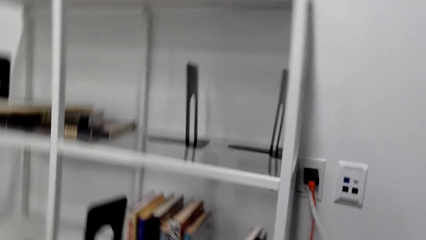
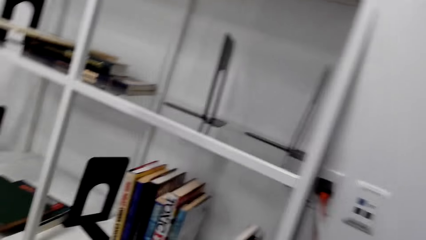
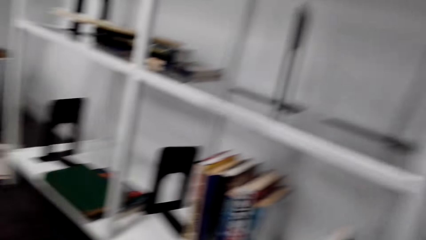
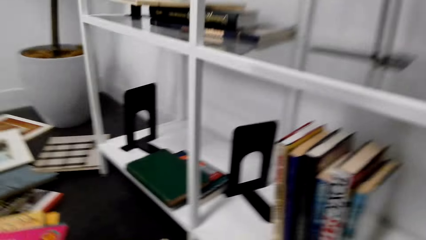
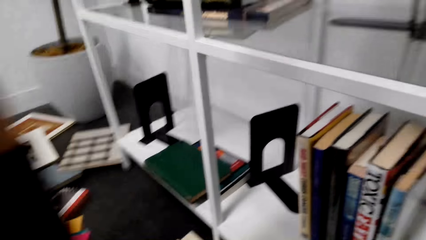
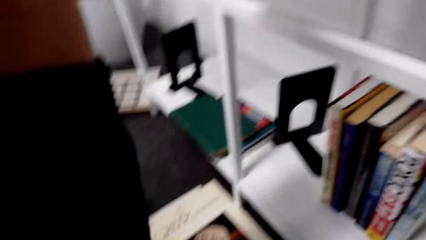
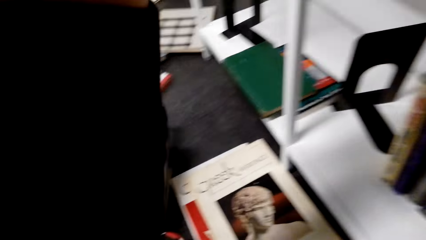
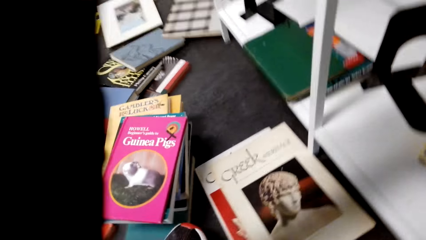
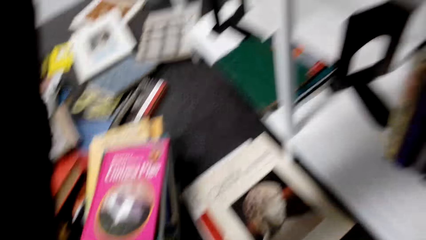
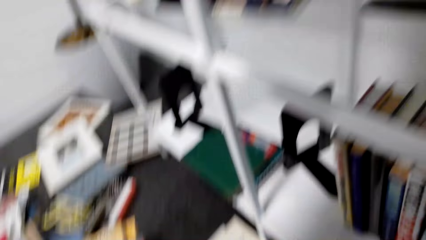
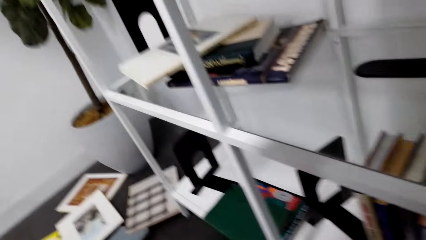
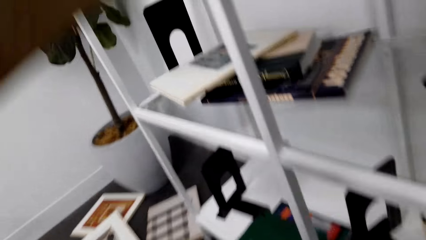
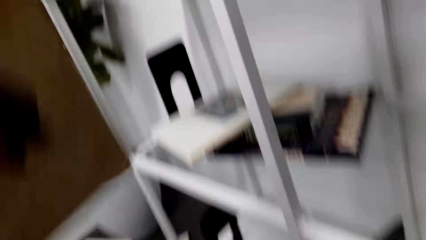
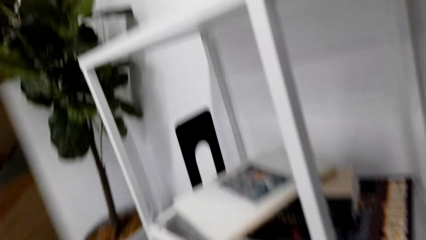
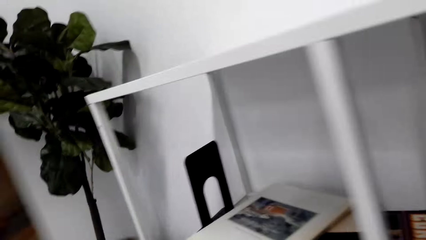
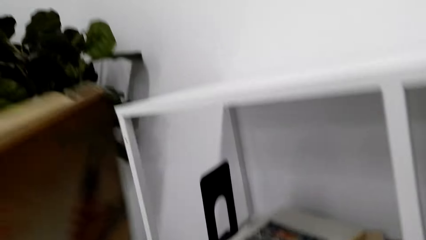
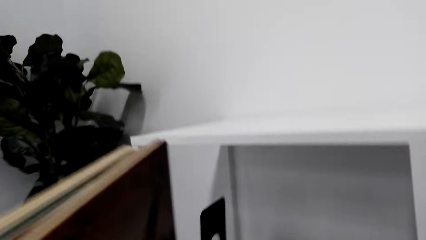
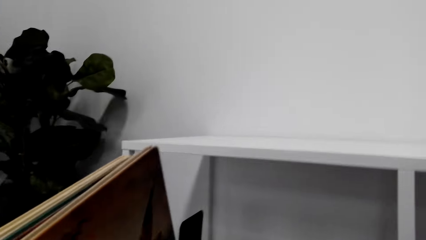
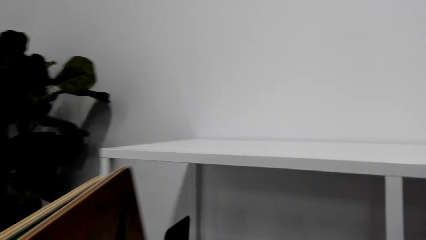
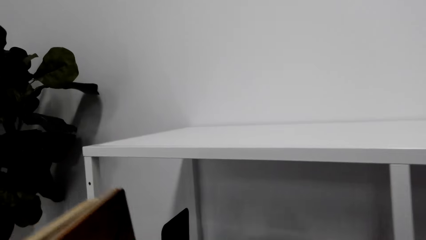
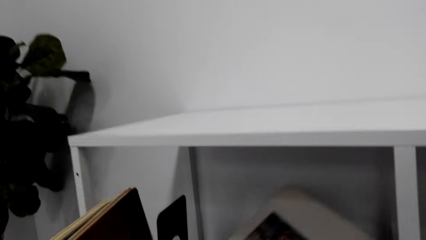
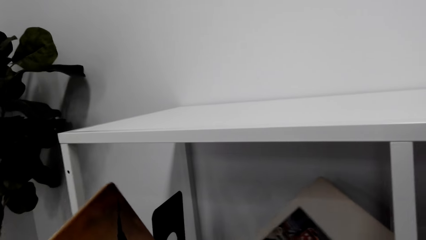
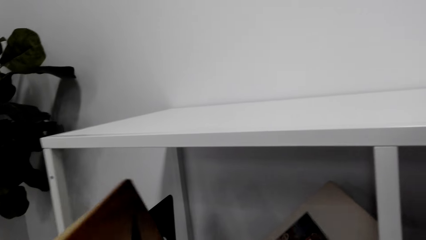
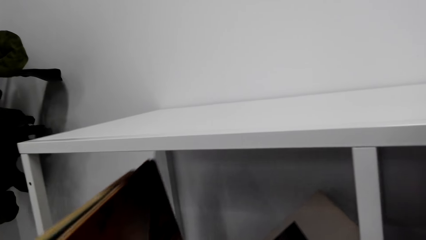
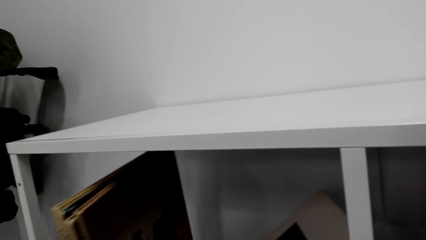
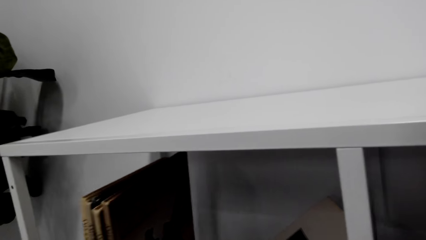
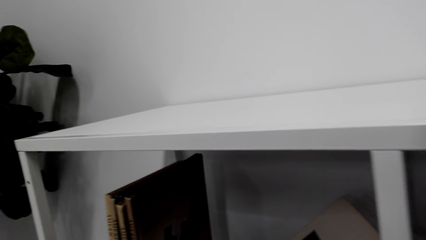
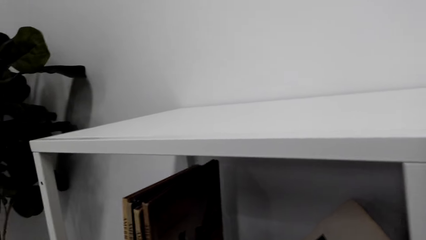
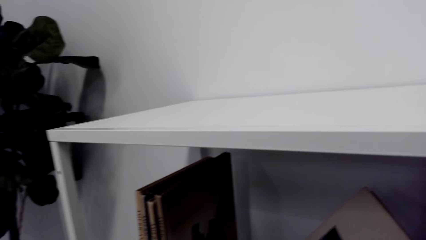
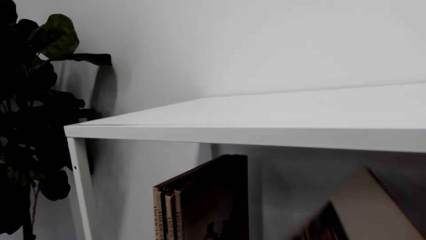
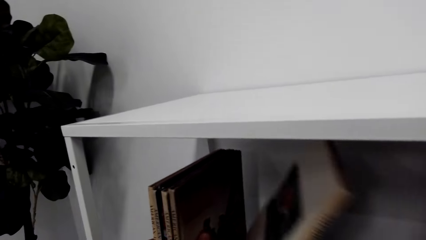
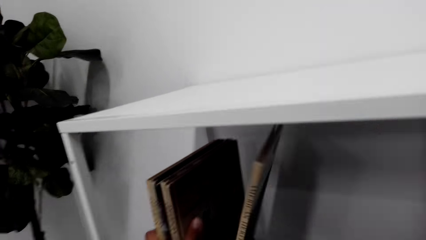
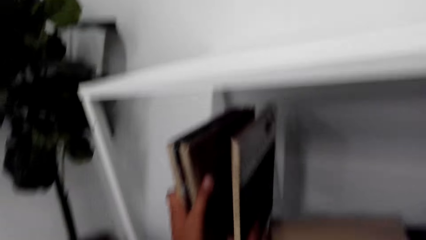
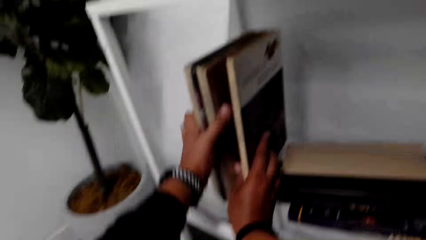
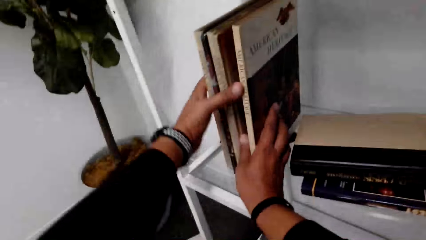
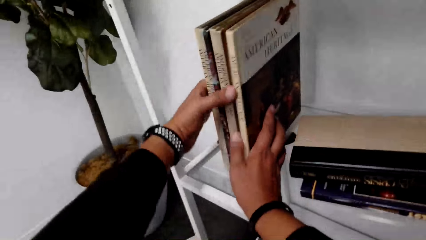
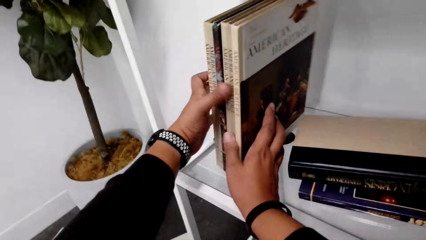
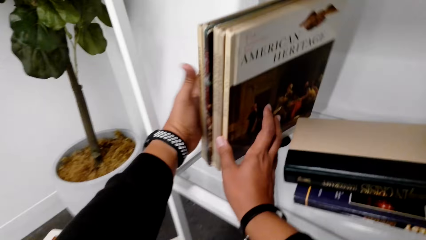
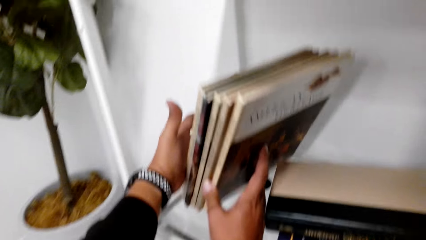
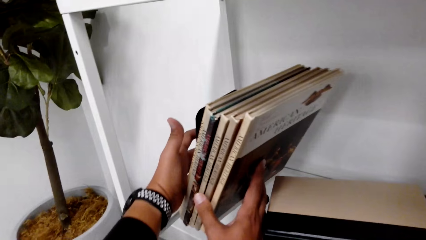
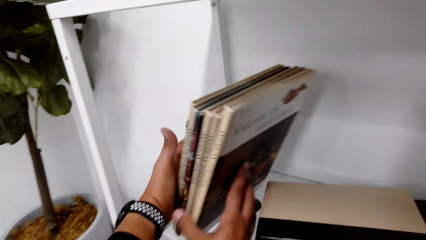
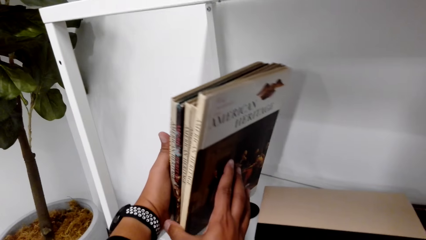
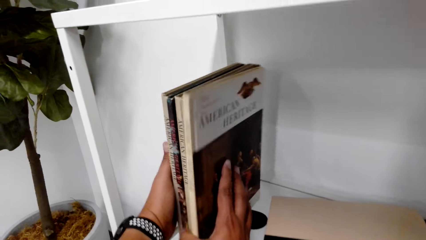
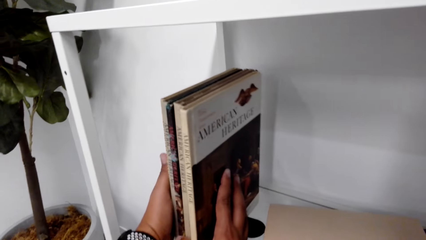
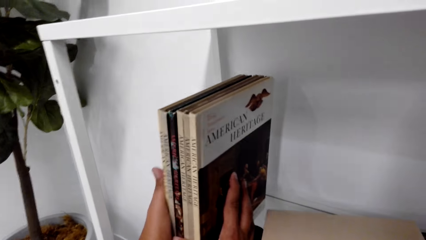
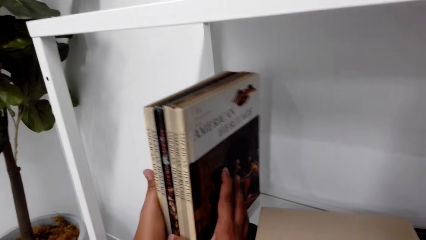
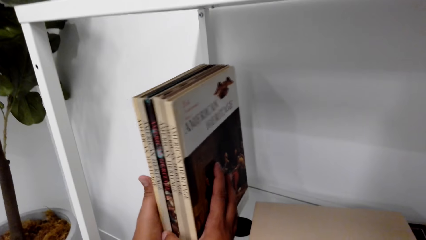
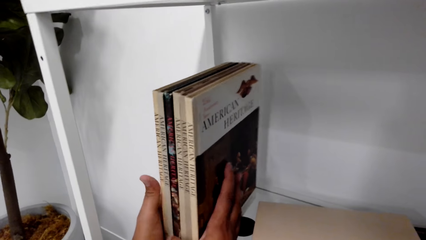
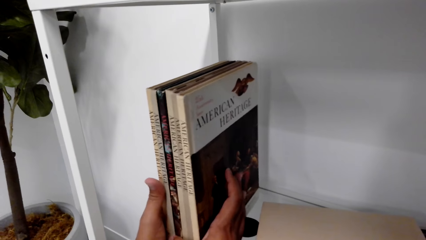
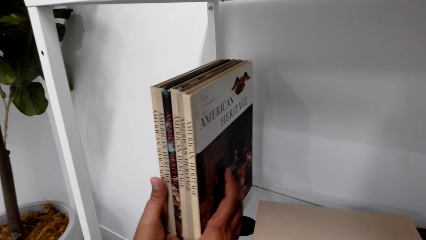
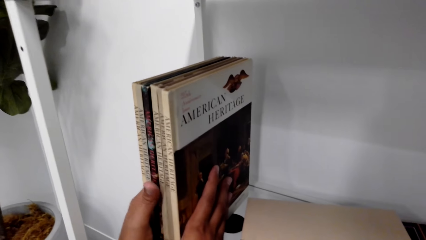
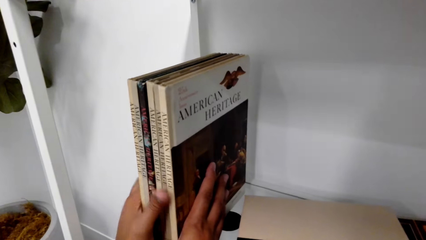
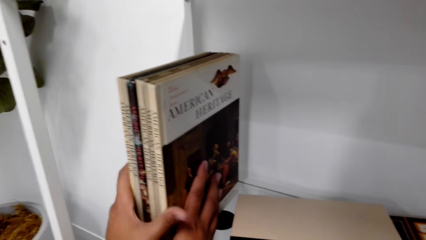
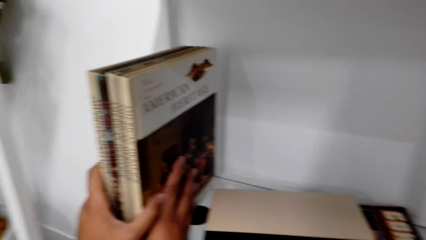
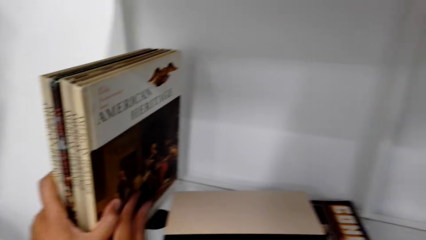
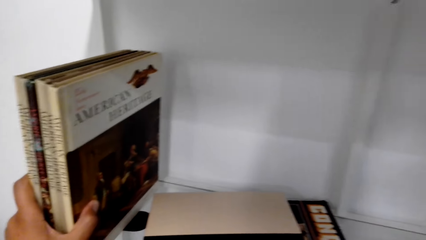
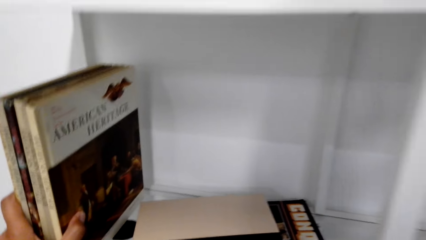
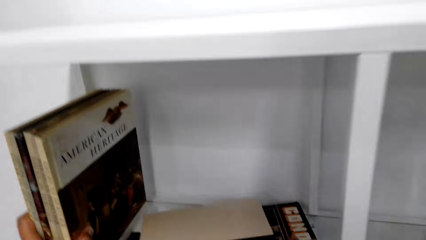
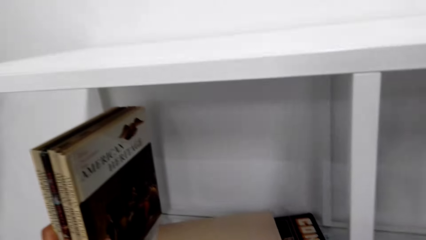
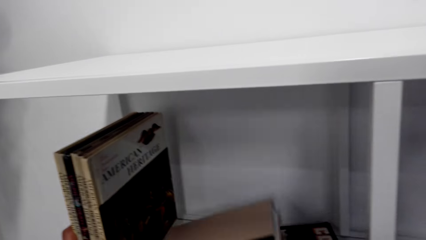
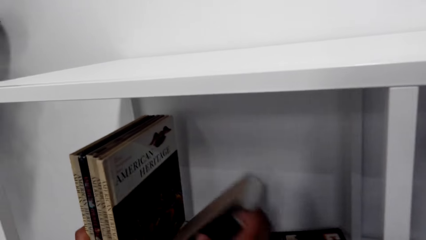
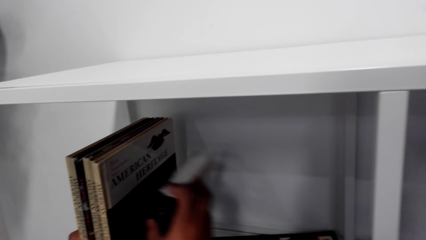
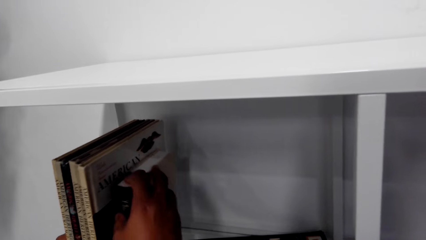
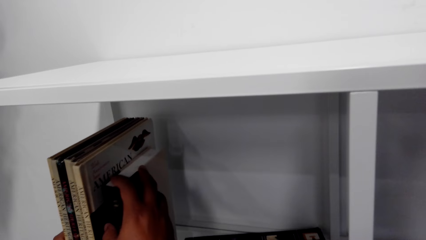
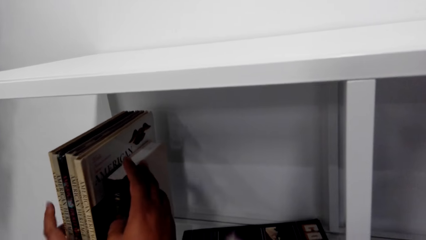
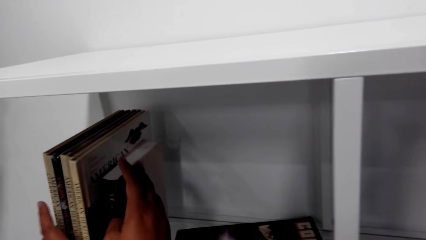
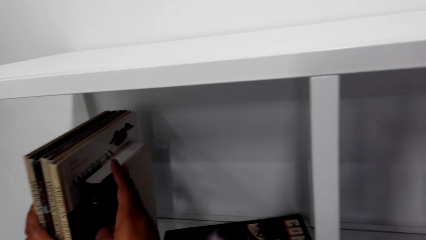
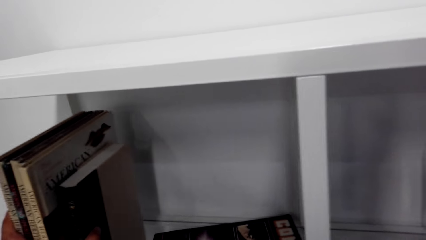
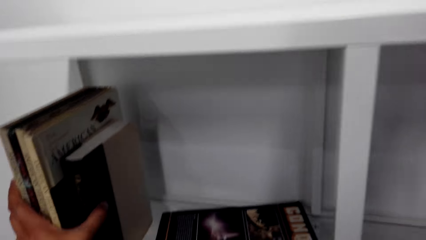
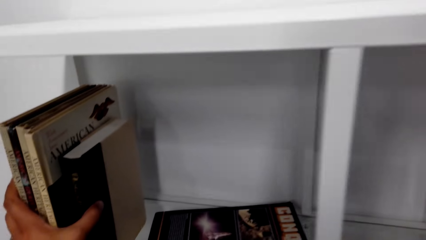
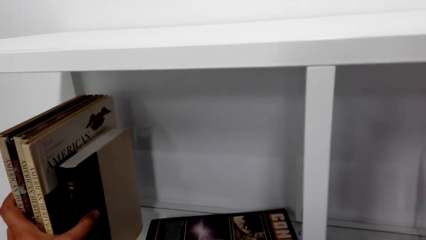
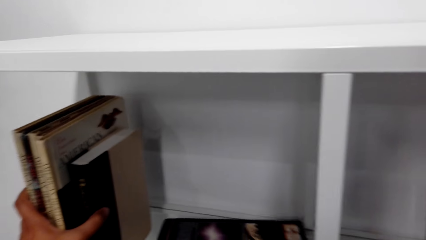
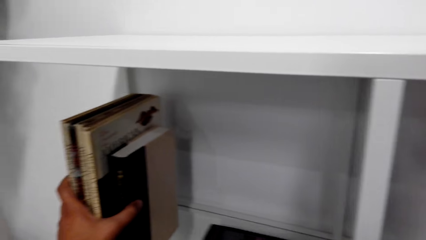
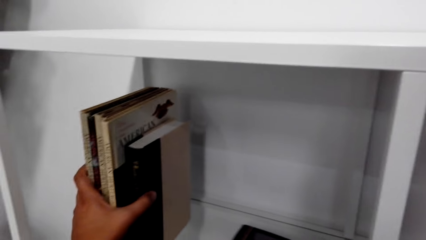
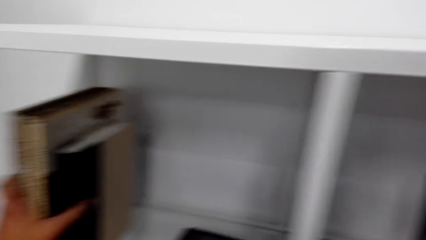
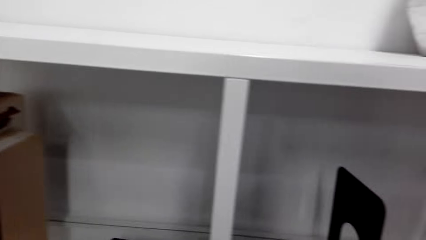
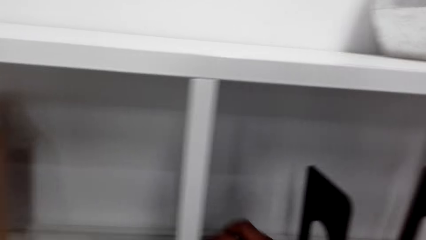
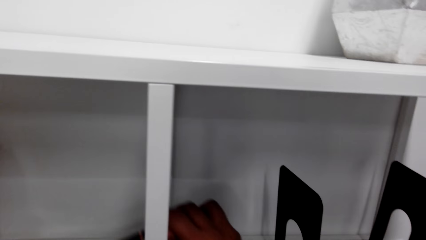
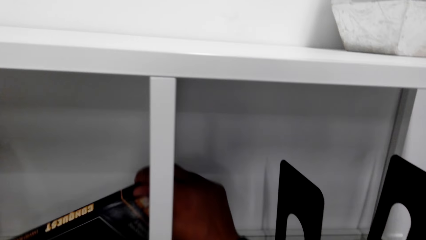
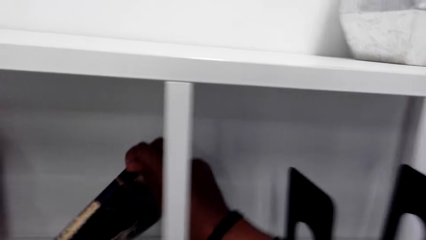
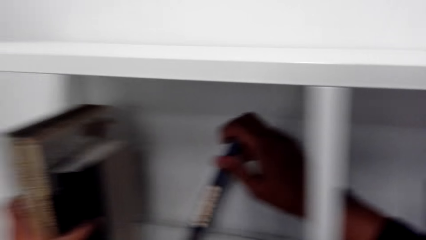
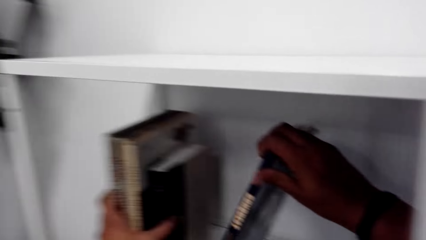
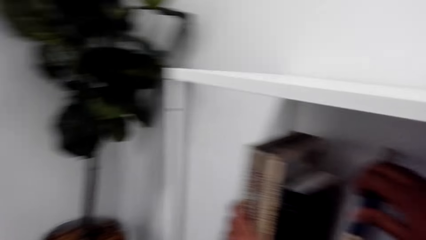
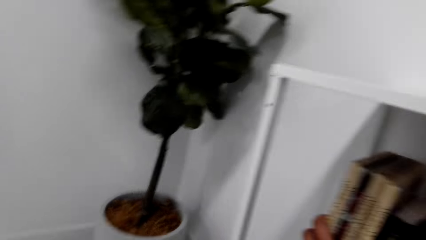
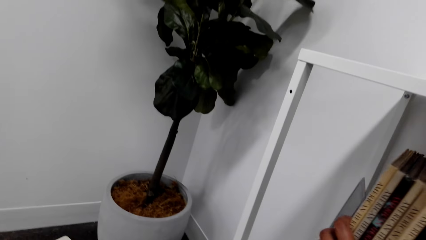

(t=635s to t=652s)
The camera wearer moves a little bit. They walk across the room. They arrange the books on the shelf. They put the books on the shelf. They raise the books from the shelf.
